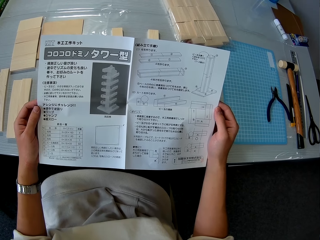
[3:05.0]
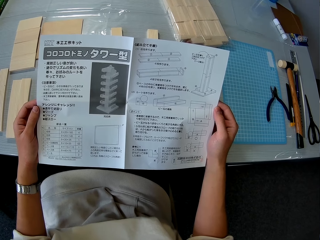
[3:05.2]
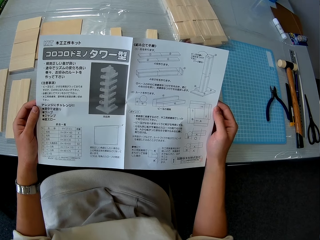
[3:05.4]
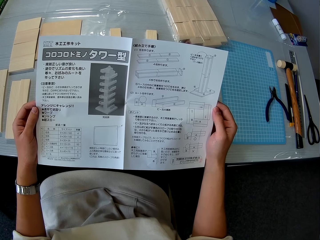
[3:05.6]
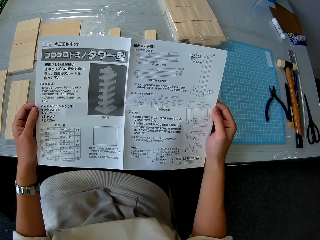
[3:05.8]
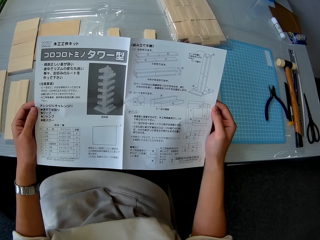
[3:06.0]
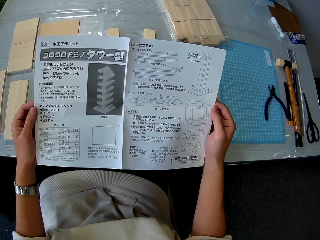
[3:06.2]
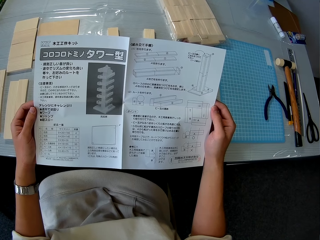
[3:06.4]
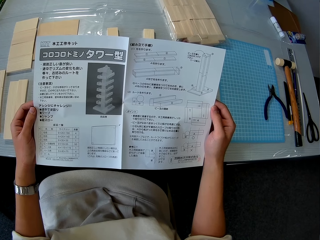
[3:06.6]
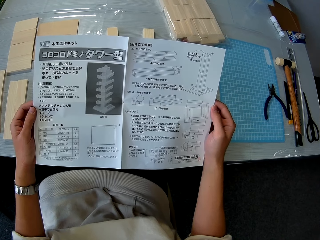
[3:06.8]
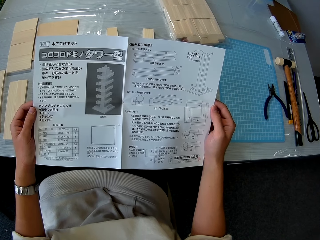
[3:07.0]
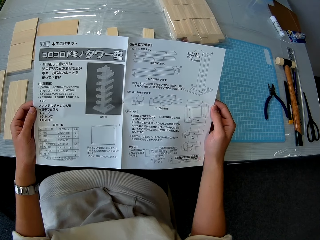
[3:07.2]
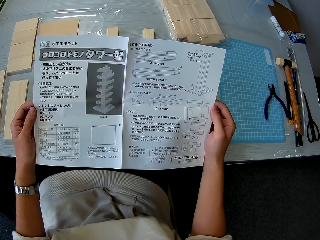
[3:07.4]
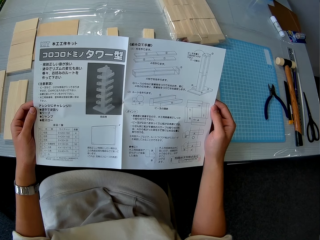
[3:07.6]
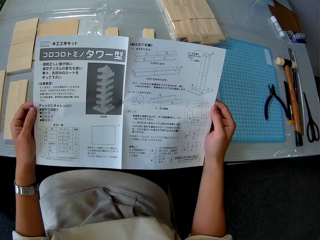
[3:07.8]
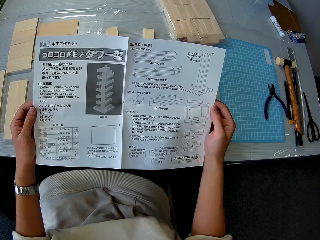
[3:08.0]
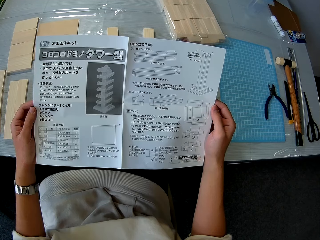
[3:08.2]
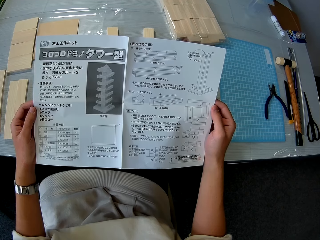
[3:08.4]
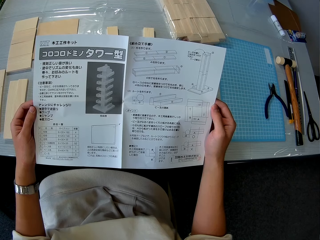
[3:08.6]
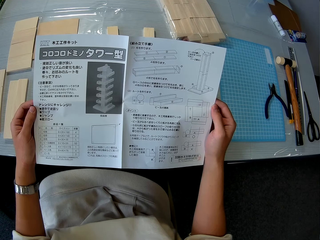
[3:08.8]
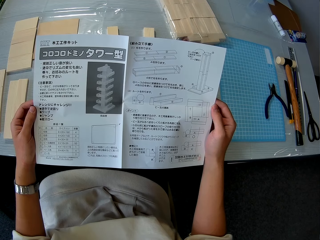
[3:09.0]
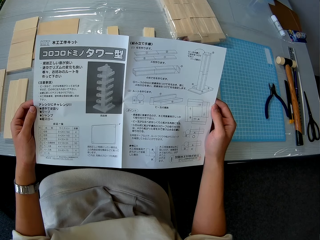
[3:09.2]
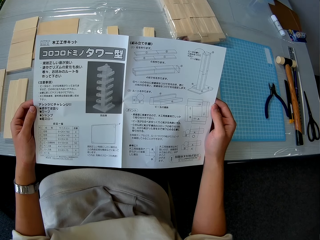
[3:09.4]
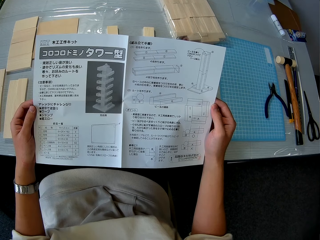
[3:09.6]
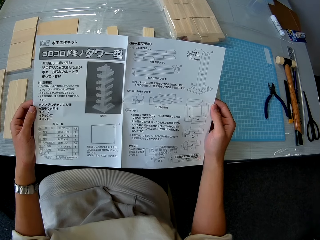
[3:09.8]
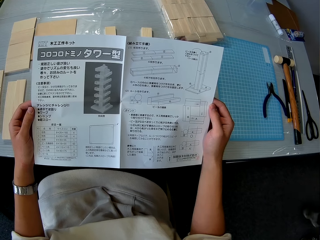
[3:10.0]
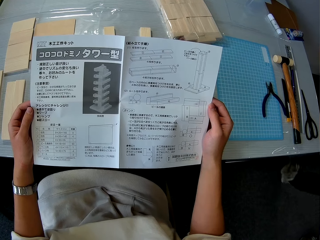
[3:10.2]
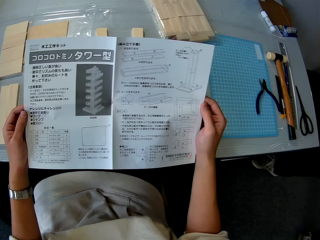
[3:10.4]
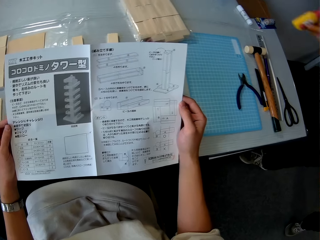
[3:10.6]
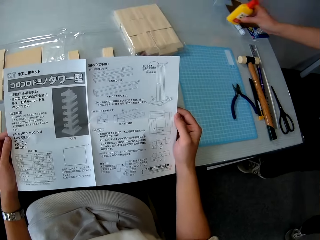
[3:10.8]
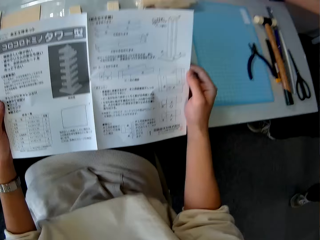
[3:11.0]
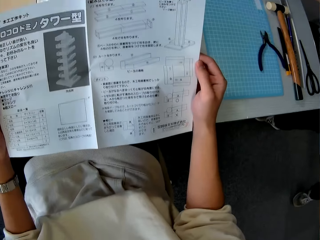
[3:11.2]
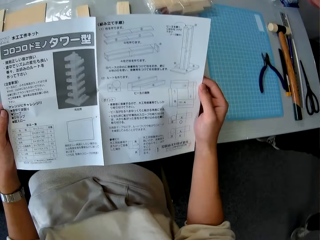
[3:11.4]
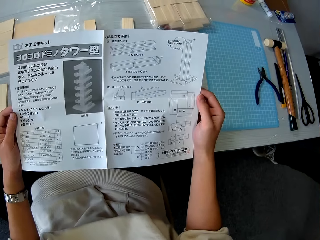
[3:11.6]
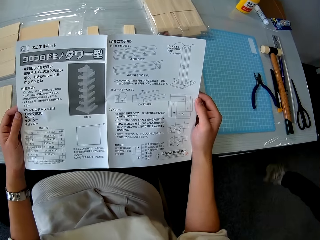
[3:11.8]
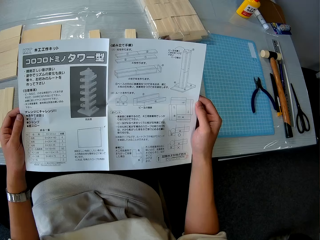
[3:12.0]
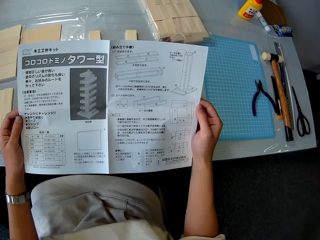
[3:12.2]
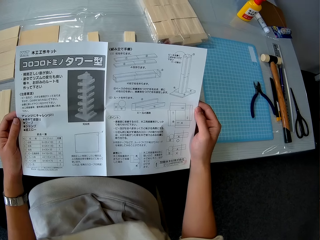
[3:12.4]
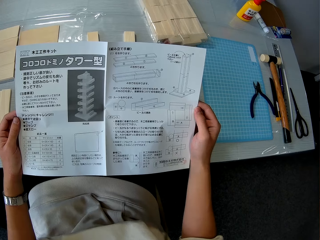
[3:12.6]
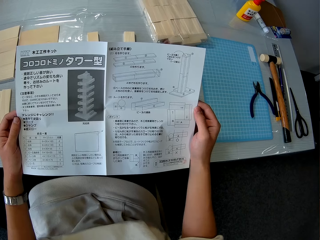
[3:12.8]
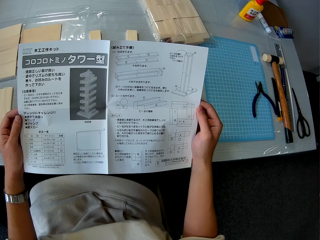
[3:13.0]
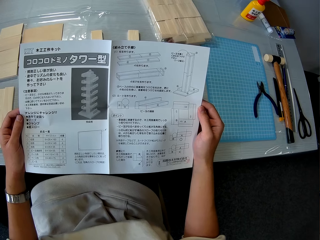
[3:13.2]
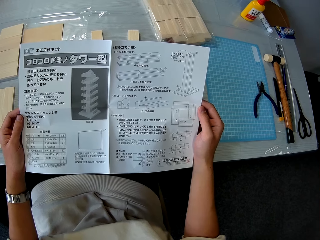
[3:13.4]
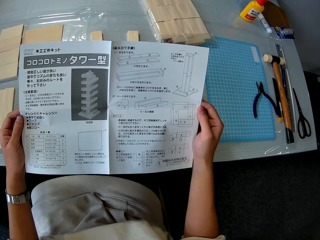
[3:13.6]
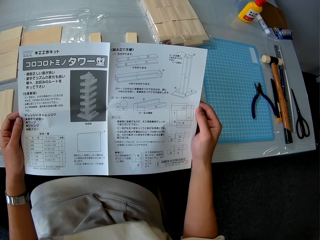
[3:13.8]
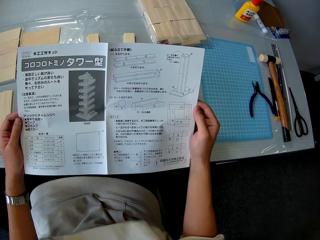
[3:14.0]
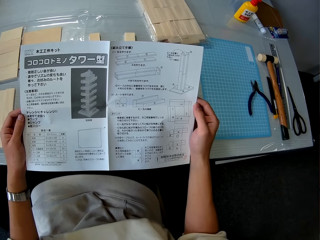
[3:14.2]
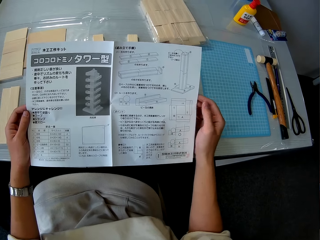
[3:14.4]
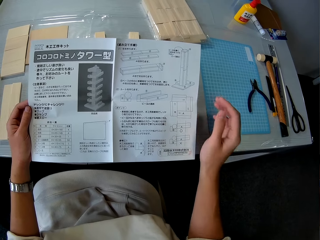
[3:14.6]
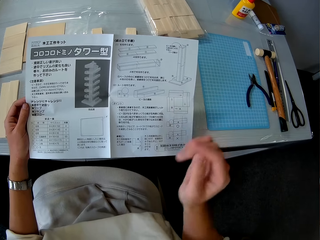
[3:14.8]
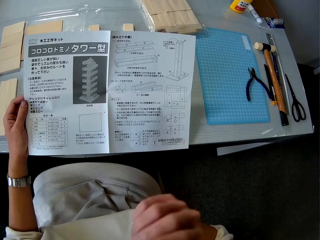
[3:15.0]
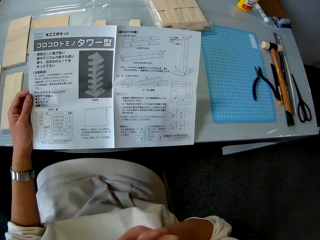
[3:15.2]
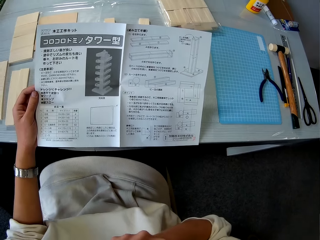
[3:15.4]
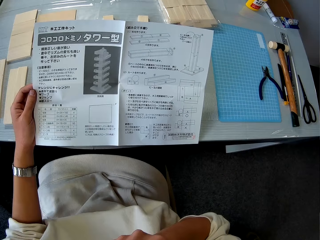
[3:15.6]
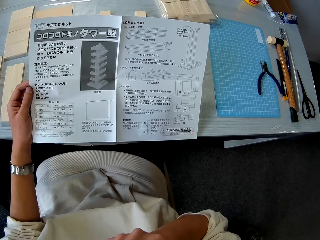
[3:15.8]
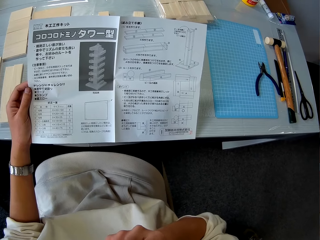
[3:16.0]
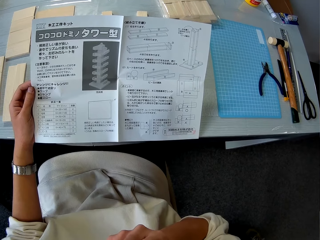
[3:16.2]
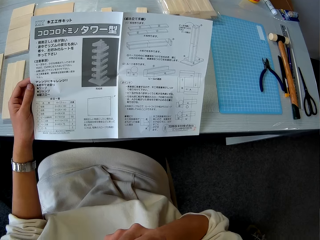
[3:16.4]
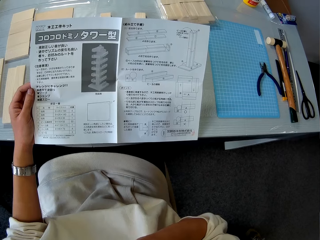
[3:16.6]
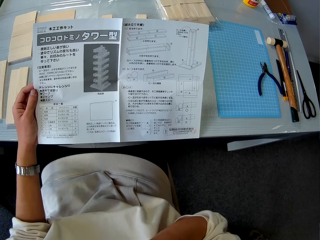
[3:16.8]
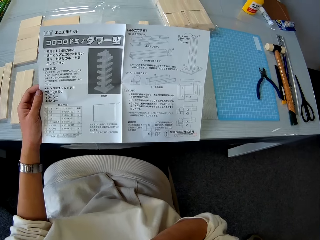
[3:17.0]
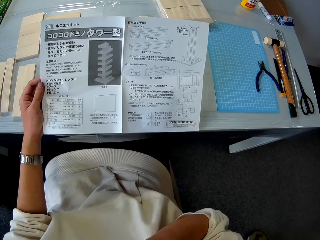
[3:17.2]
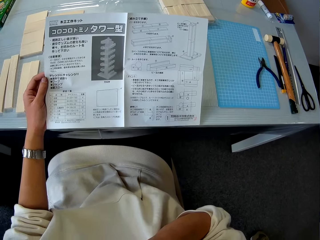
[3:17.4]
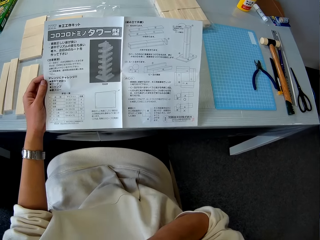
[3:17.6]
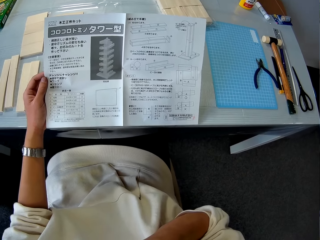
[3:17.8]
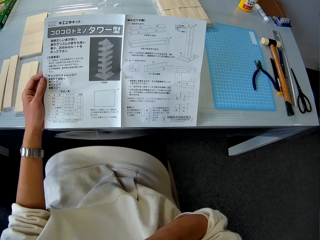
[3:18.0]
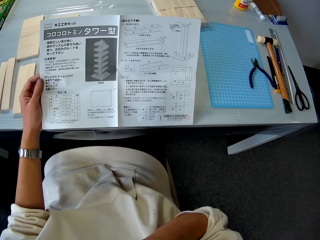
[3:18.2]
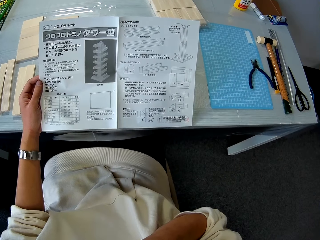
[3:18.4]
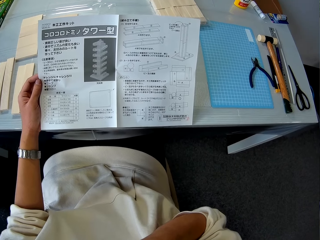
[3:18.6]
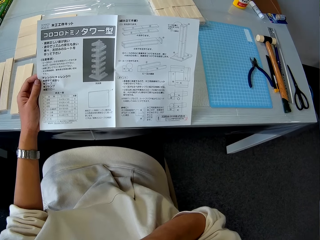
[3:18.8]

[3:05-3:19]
The man drops a bottle of glue on the table. The camera wearer touches his face with his right hand.

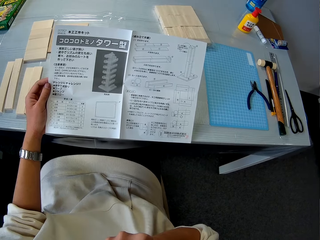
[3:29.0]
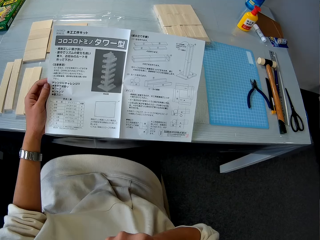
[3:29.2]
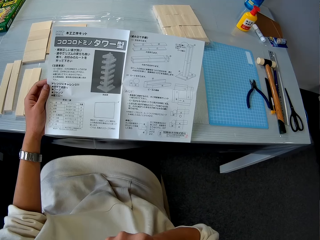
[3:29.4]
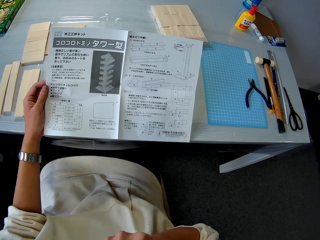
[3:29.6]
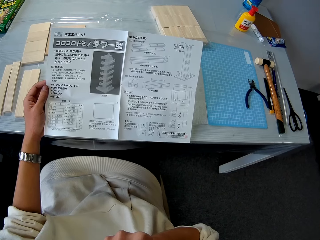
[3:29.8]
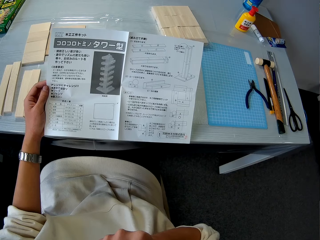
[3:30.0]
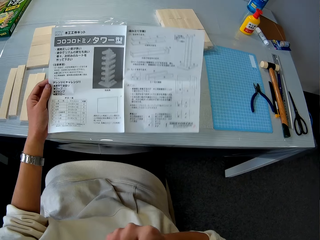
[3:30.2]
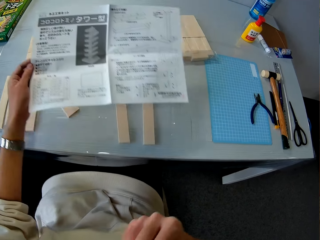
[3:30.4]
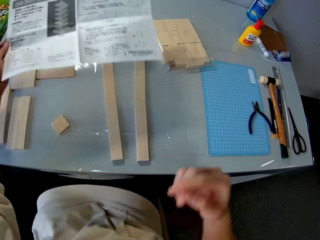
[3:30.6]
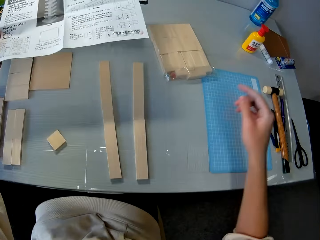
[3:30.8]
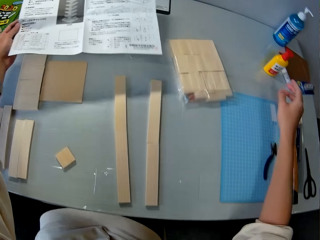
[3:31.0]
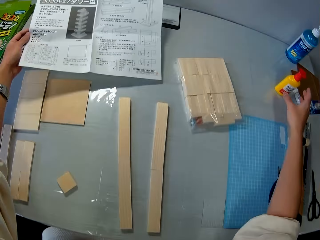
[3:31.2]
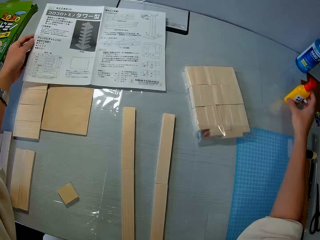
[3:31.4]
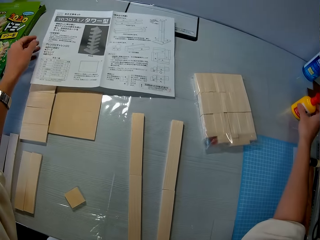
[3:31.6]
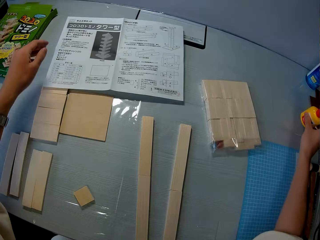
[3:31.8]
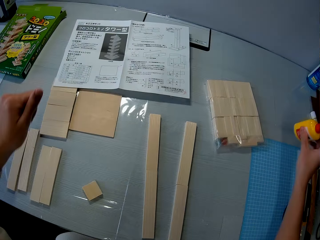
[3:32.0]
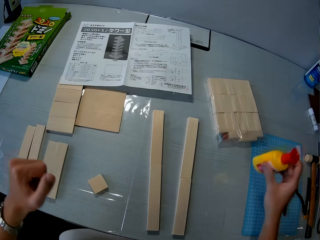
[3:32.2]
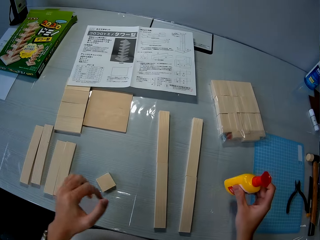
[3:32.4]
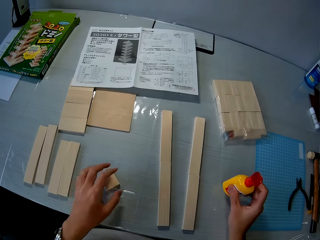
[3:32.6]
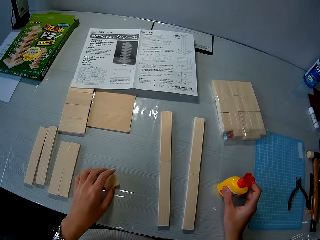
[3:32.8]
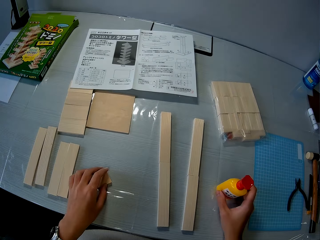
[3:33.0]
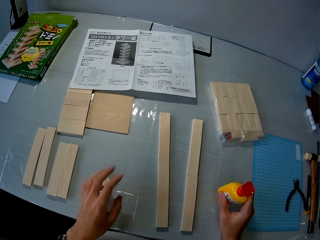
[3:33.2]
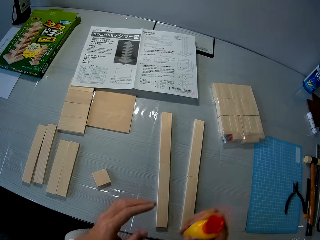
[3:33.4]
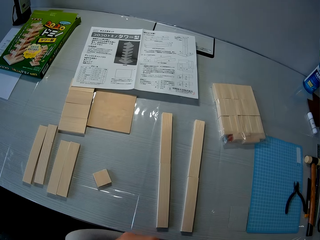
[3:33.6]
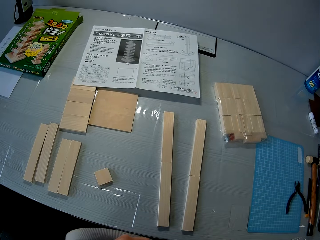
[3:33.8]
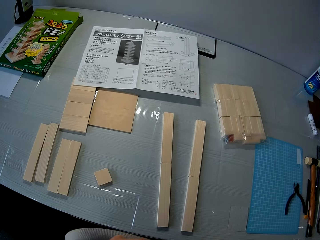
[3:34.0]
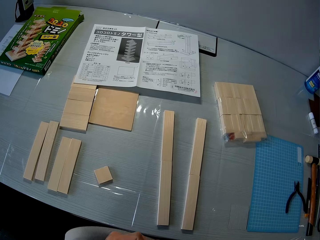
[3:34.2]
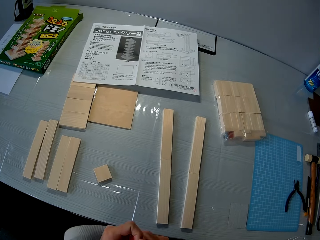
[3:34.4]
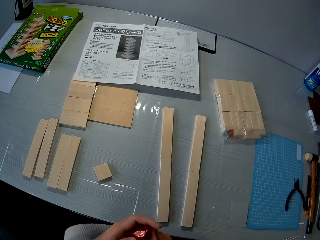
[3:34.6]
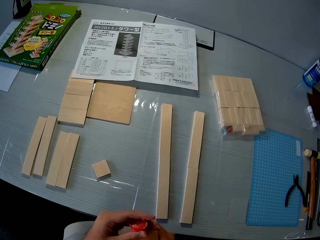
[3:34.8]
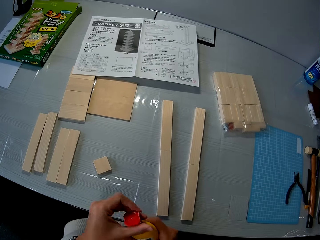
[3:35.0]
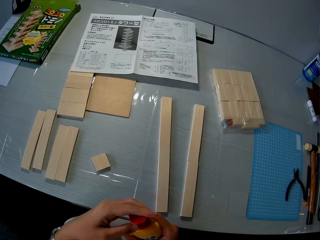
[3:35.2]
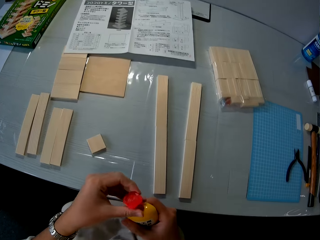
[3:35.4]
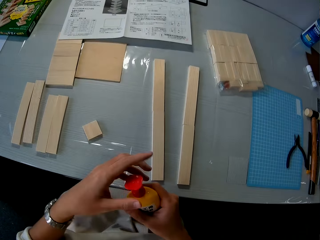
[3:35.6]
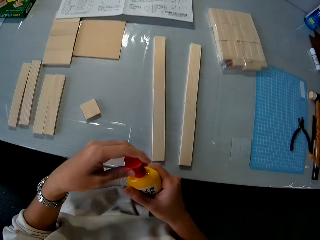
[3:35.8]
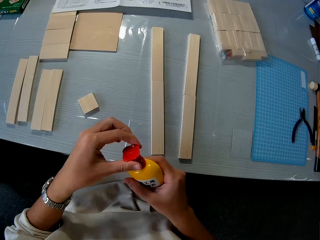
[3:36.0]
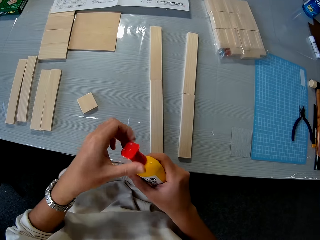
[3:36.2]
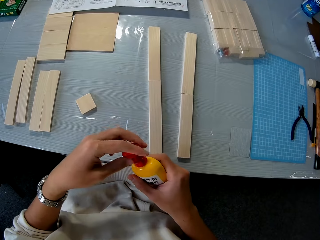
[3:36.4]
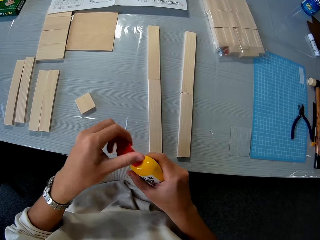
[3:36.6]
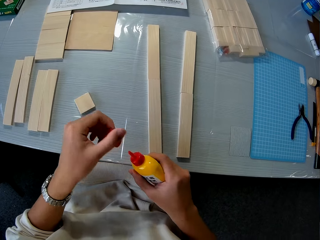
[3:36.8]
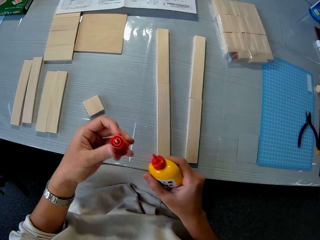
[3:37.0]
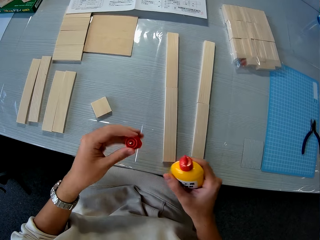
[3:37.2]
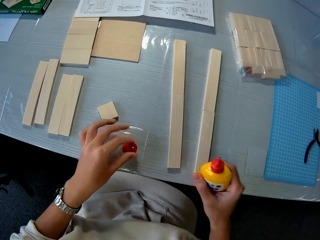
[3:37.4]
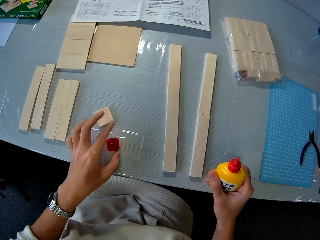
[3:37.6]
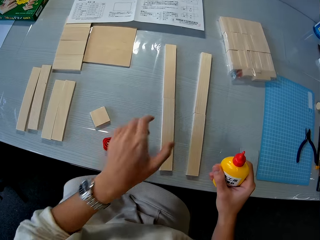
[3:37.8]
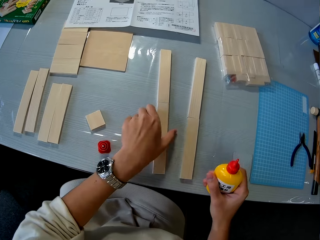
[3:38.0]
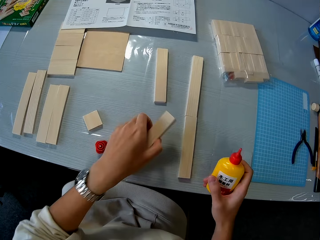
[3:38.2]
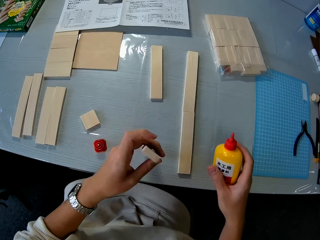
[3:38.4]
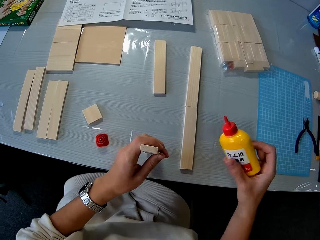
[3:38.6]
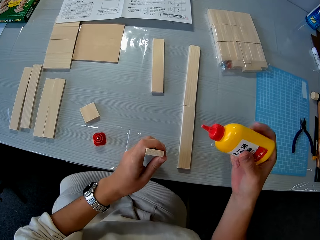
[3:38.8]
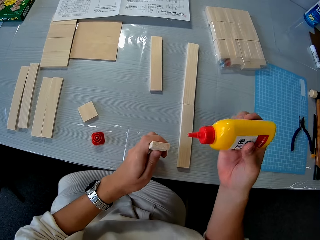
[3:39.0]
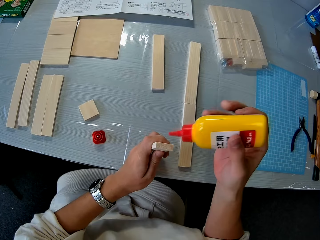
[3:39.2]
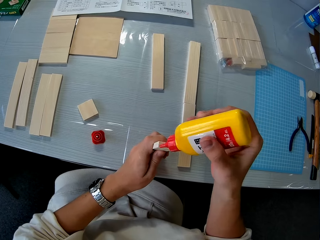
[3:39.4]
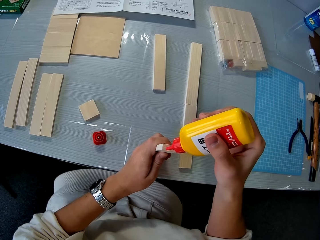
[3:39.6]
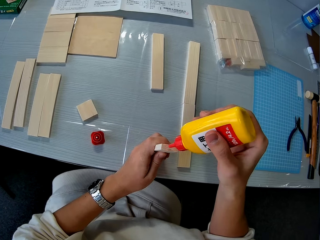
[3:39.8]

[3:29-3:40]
The camera wearer drops the instruction manual on the table with his left hand. He picks up the bottle of glue on the table with his right hand. He places the bottle of glue slightly on the table. He opens the bottle of glue with his left hand. He drops the glue cover on the table with his left hand. He picks up a piece of wood. He positions the piece of wood vertically with his left hand.
